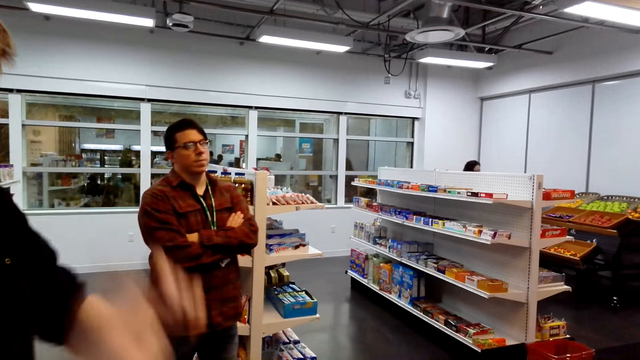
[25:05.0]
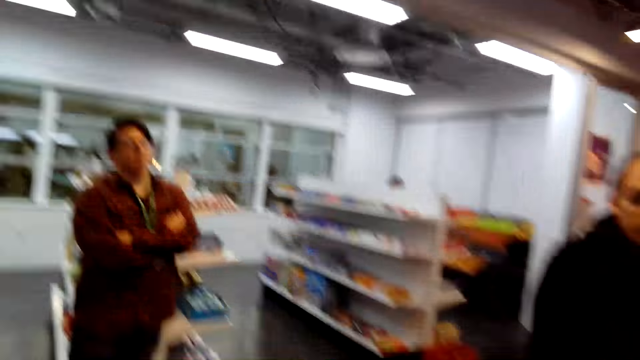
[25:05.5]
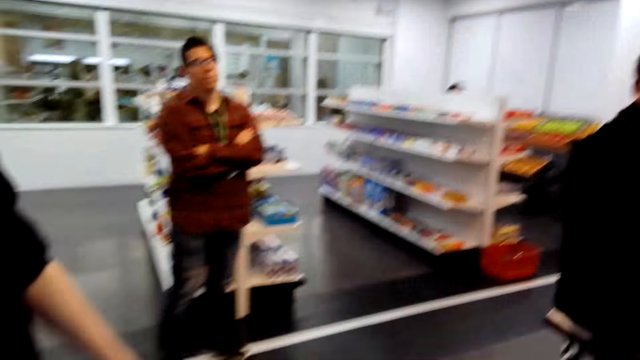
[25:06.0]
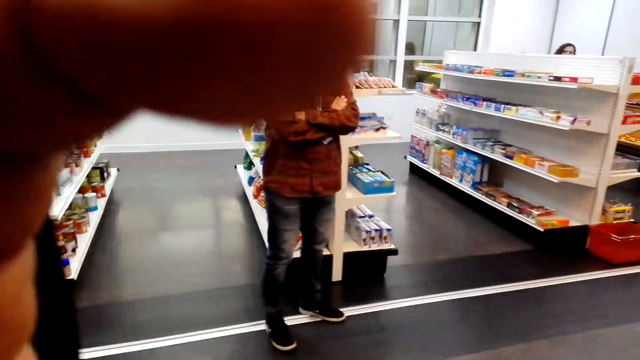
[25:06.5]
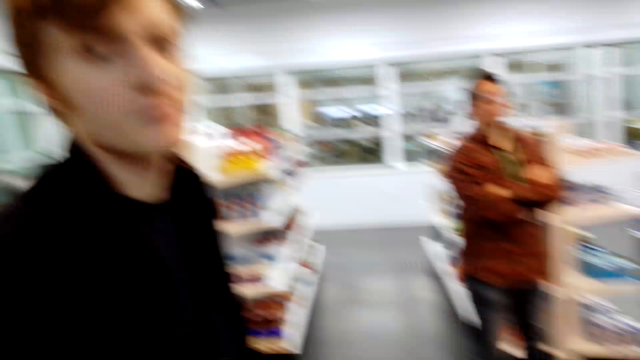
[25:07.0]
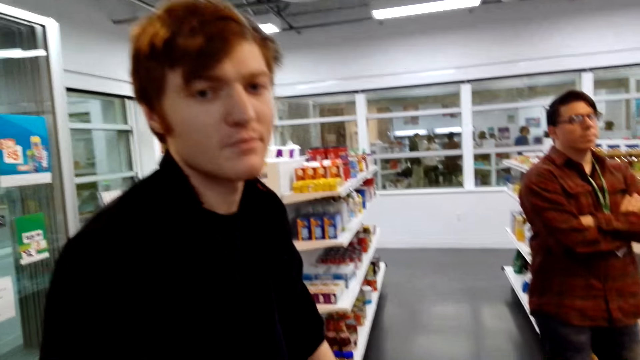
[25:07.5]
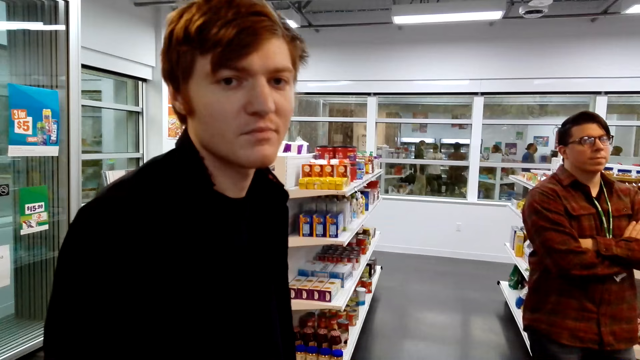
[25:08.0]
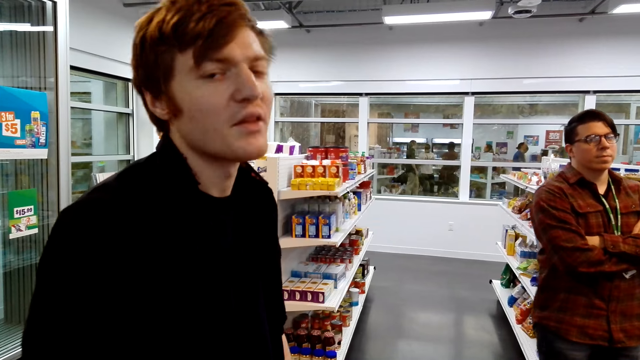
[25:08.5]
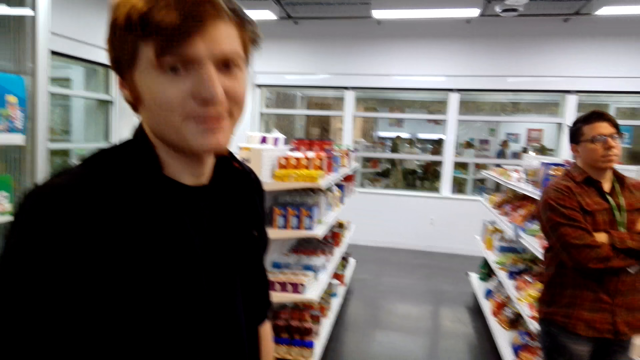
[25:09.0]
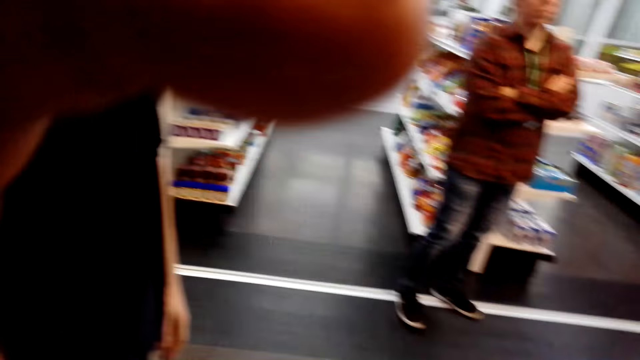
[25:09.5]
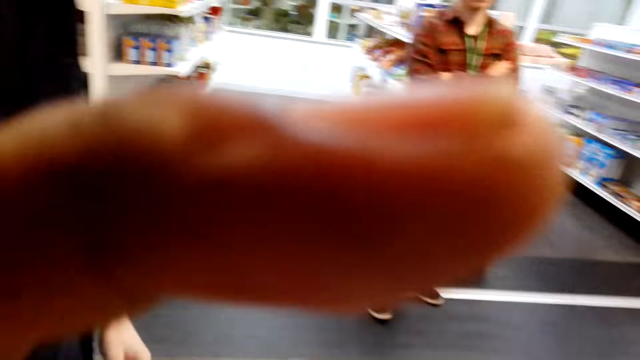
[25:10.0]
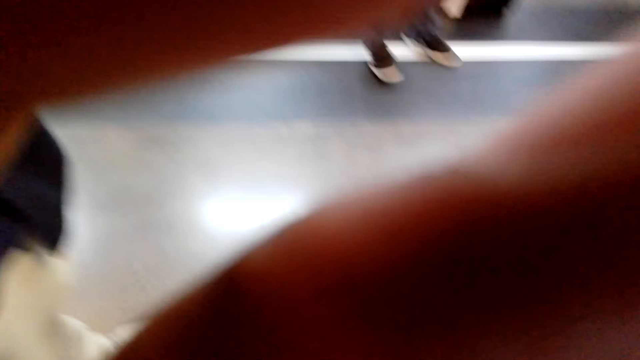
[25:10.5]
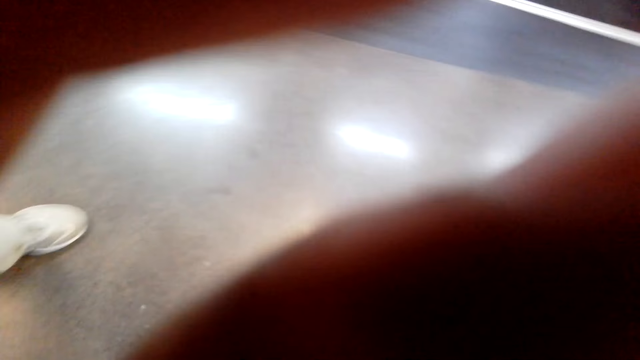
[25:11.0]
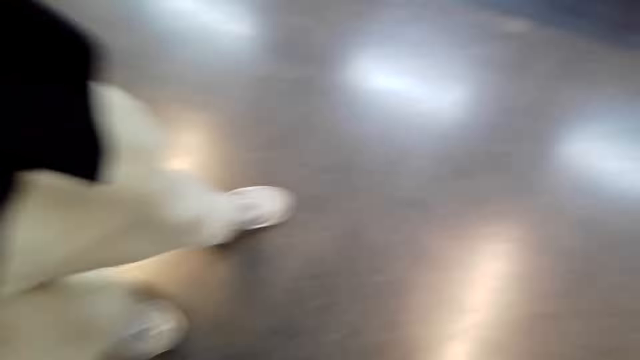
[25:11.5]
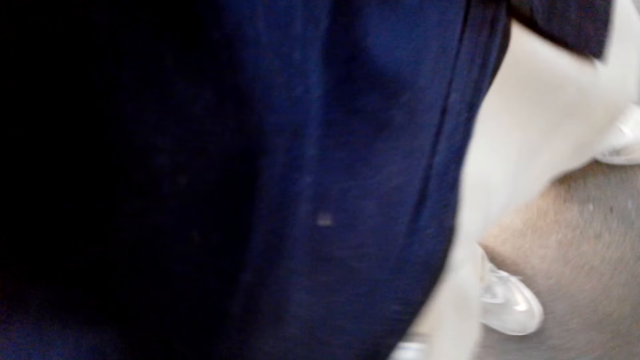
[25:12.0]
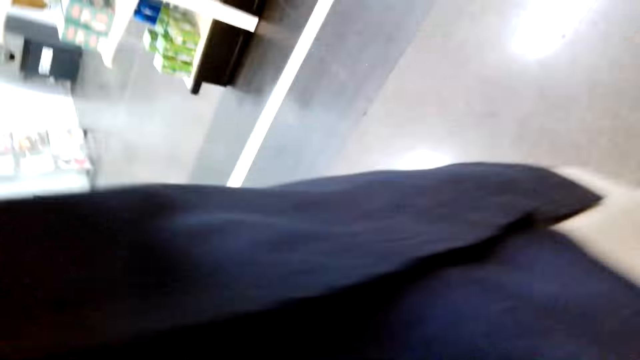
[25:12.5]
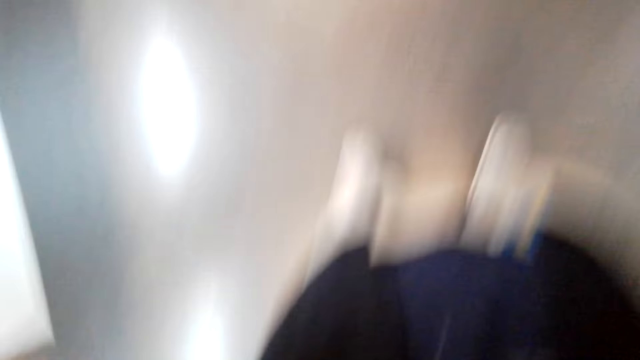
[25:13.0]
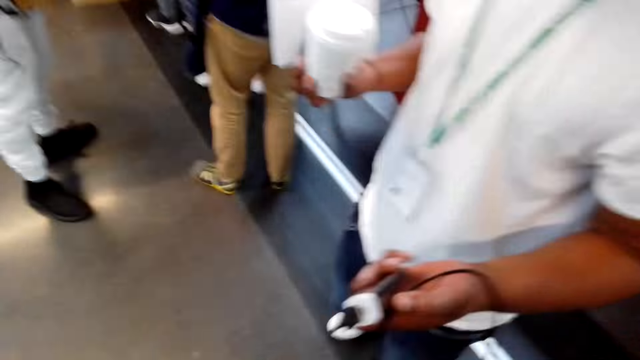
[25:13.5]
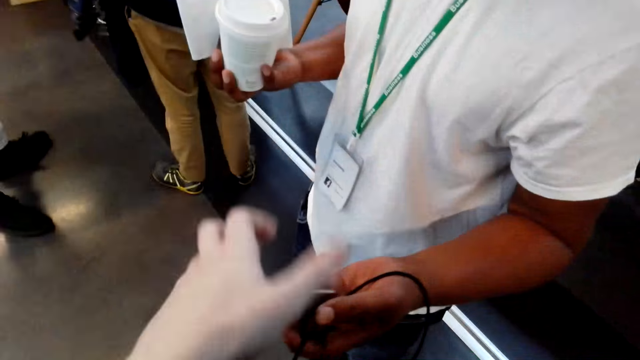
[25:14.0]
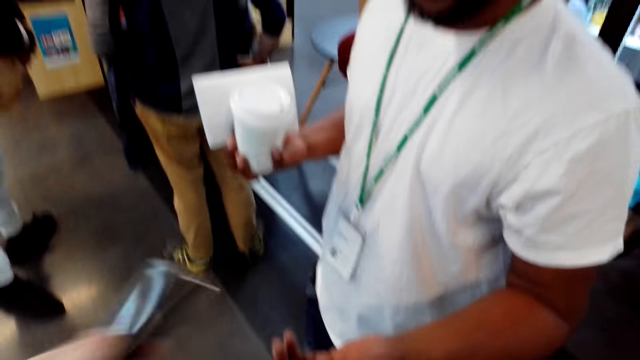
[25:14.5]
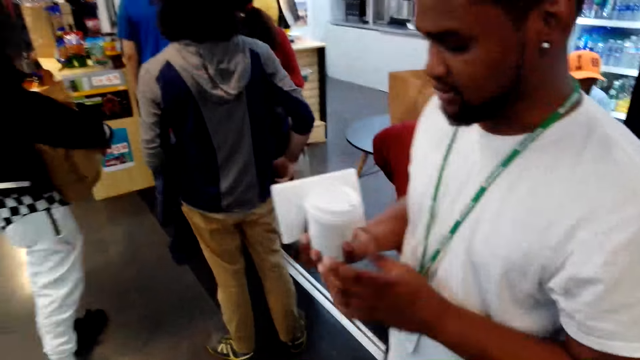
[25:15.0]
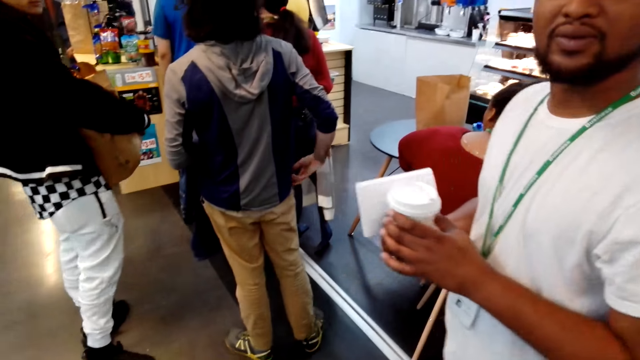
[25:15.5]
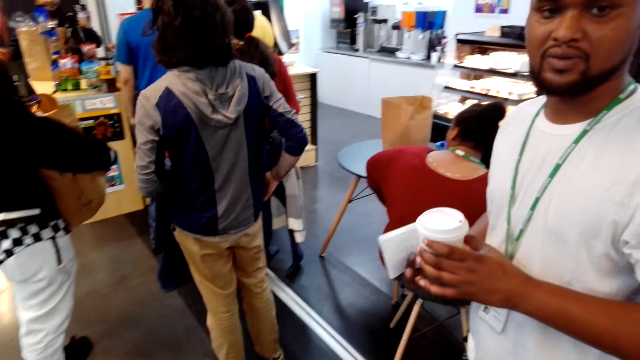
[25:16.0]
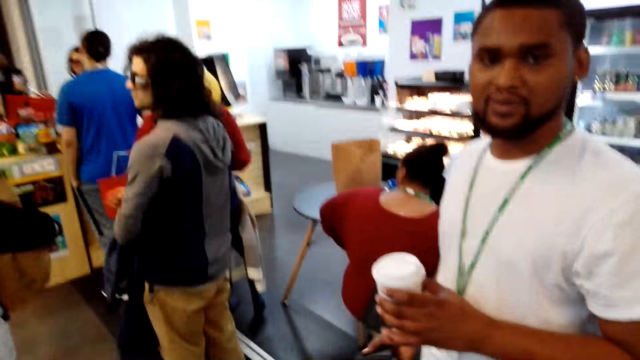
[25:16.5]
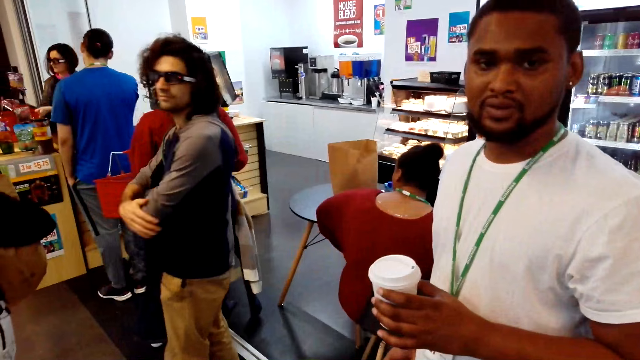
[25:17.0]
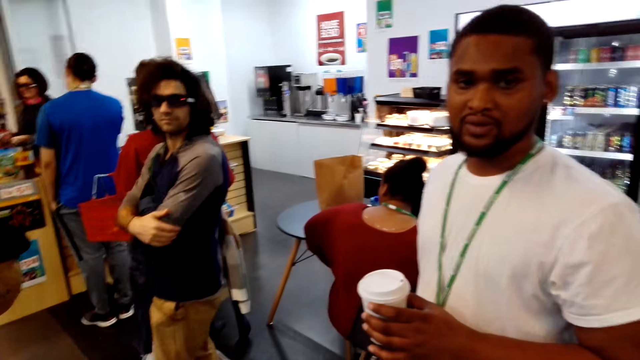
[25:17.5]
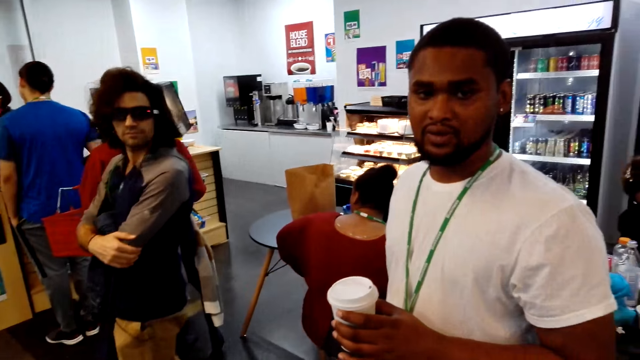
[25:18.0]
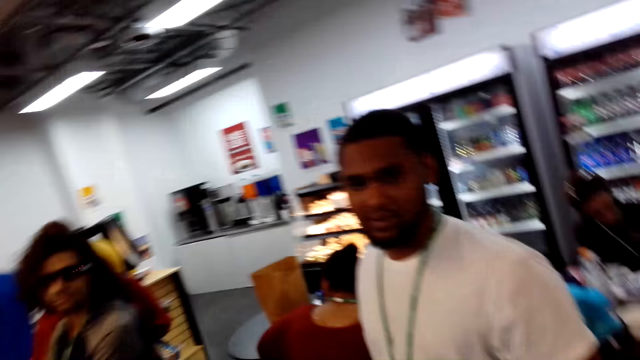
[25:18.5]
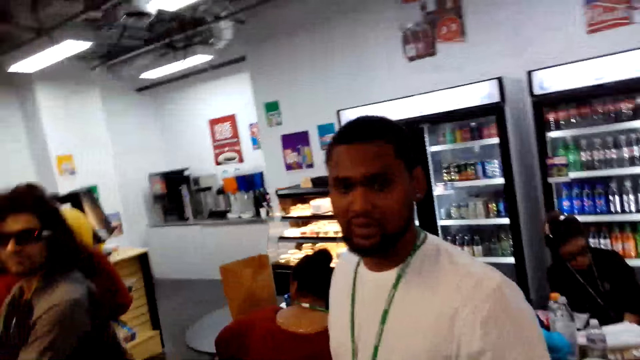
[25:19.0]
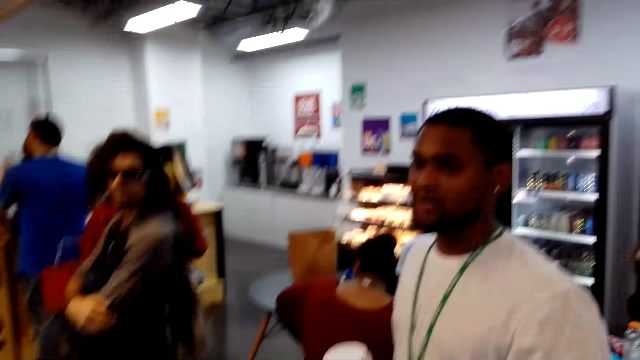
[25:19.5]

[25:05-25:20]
Someone adjusts the camera of the camera wearer. The camera wearer adjusts the camera. They converse with a man. The person adjusts the camera wearer's camera. The camera wearer takes something from another man. They converse with another man.
